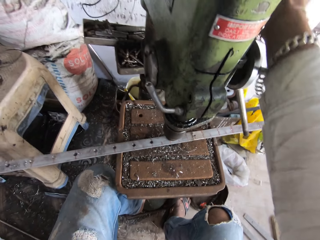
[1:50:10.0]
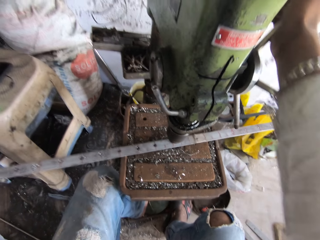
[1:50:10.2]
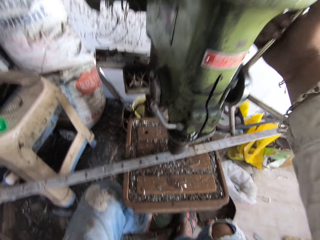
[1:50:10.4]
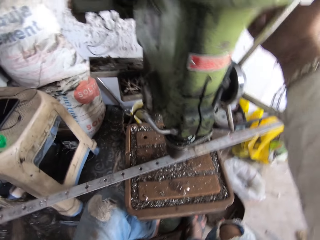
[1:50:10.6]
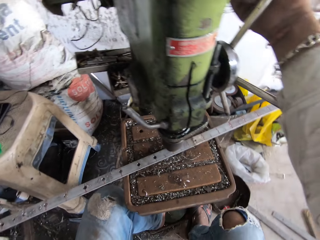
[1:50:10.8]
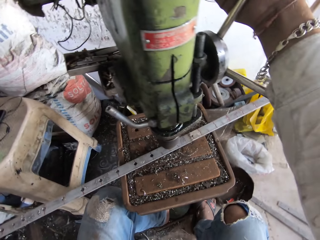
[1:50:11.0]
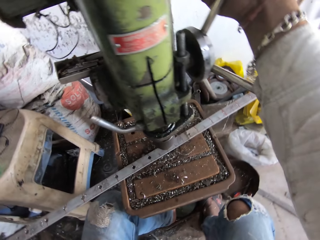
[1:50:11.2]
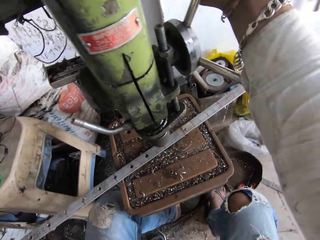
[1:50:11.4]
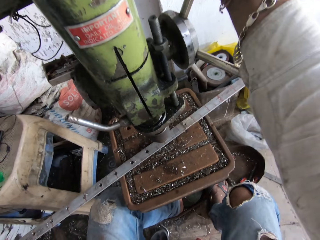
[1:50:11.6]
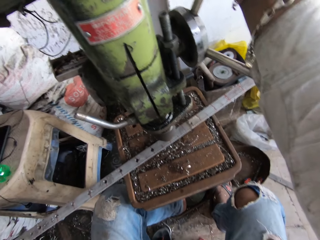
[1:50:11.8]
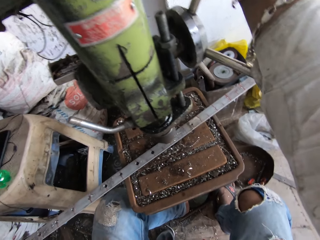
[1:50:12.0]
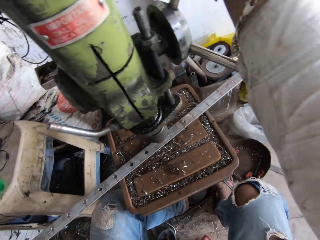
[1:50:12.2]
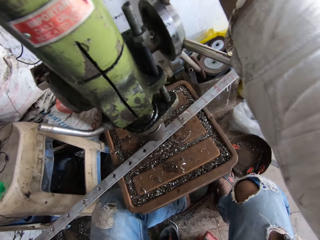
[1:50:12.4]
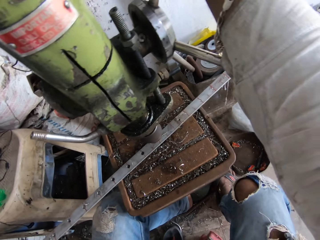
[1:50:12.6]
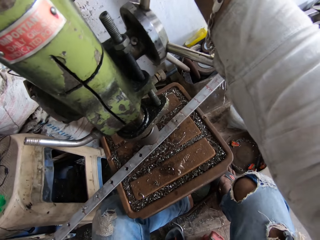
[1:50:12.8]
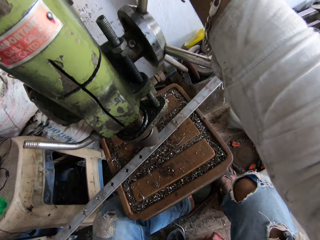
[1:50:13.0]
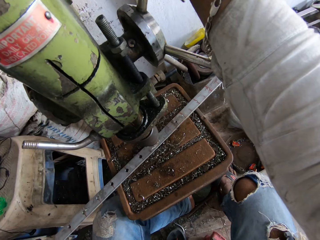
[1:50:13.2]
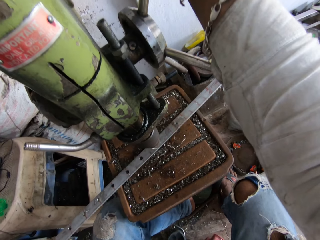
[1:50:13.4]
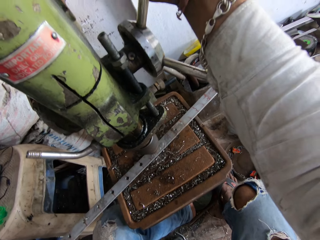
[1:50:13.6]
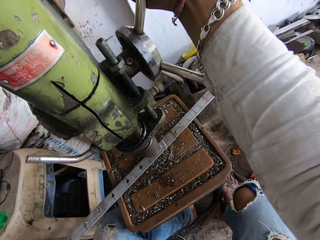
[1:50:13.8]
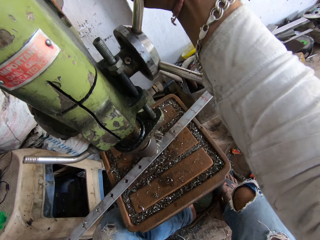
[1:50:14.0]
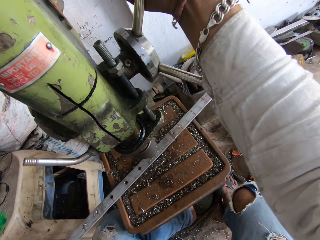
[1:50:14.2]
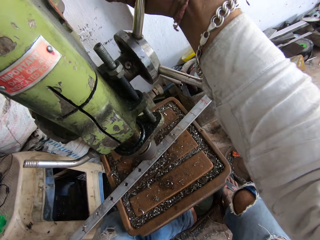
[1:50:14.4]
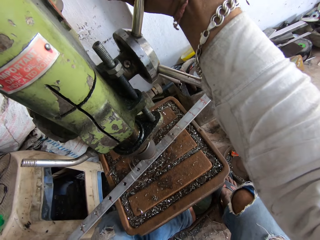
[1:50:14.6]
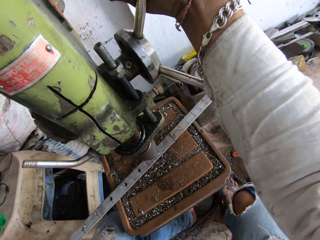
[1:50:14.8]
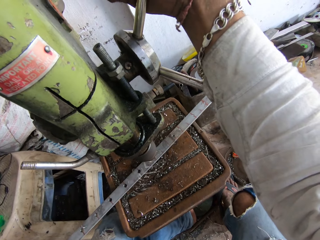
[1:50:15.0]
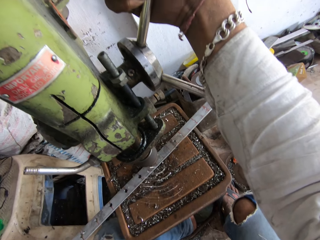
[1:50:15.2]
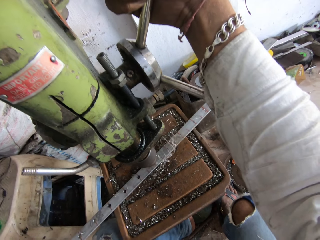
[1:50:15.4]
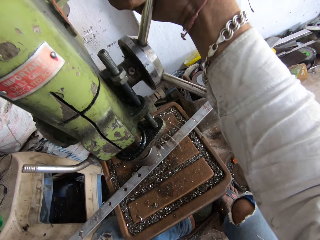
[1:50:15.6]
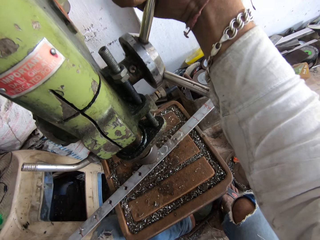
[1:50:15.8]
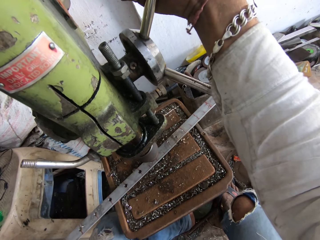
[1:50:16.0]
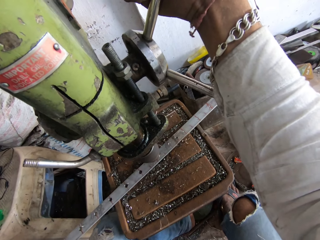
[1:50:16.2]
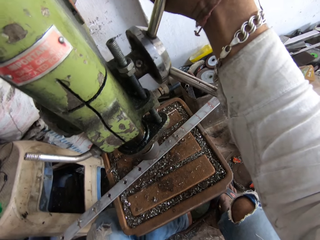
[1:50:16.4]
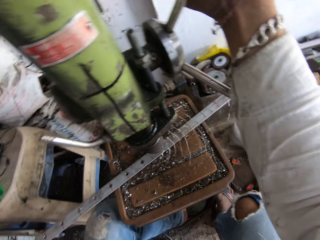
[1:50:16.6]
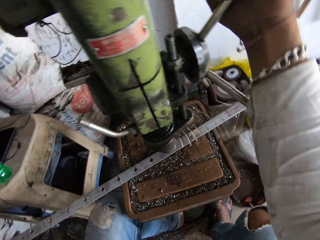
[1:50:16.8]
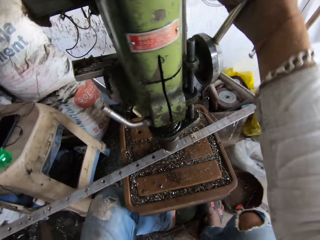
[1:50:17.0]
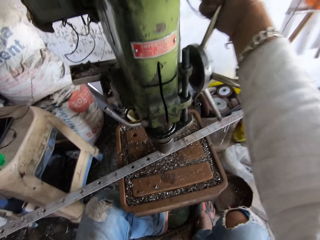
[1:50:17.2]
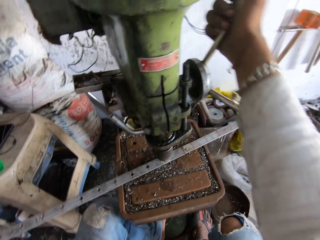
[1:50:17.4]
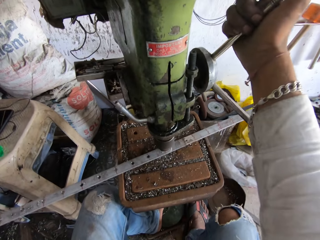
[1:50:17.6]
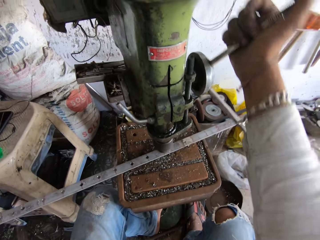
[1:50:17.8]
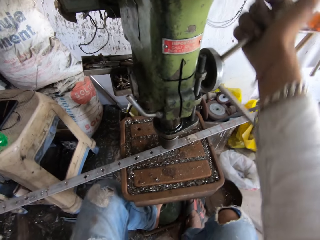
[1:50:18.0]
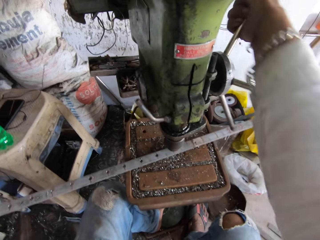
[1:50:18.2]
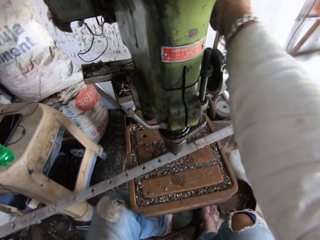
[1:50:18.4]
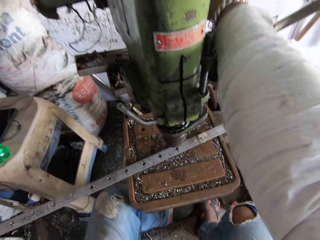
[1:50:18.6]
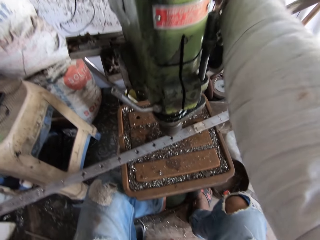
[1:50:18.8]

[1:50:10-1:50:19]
The camera wearer adjusts the drilling machine. They rotate the handle of the sheet metal punching machine. They drill a hole in a metal with the sheet metal punching machine.

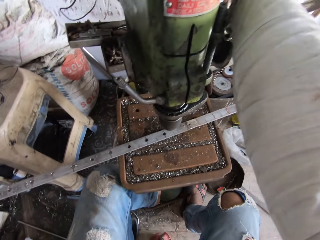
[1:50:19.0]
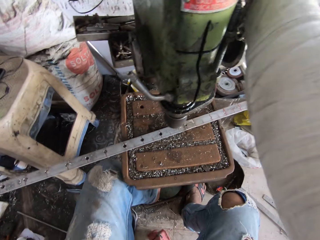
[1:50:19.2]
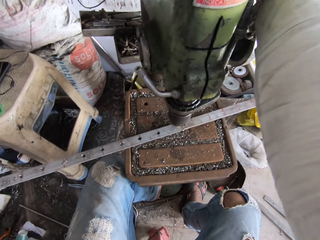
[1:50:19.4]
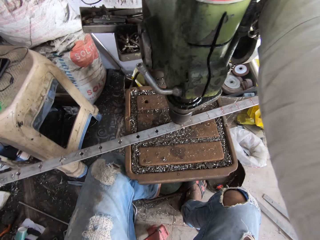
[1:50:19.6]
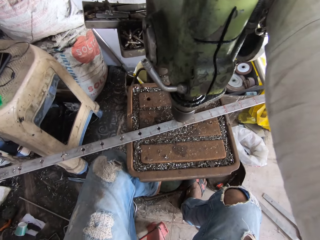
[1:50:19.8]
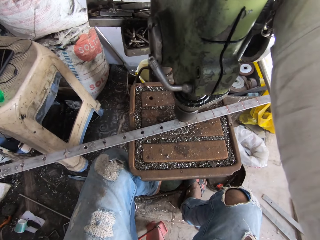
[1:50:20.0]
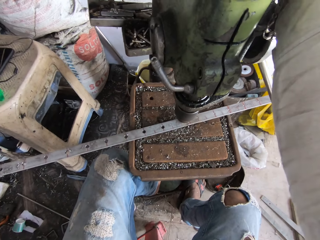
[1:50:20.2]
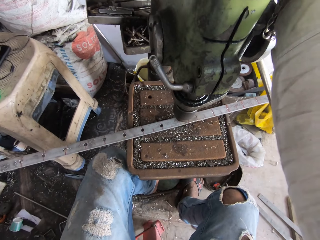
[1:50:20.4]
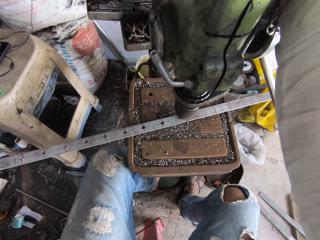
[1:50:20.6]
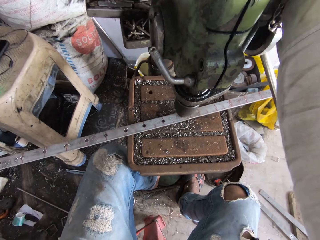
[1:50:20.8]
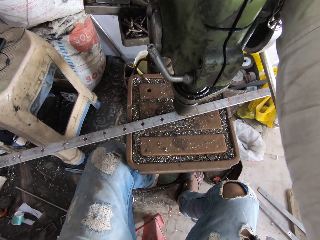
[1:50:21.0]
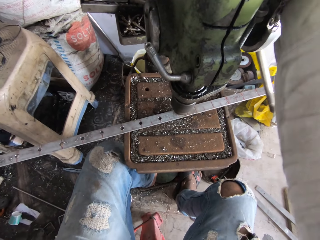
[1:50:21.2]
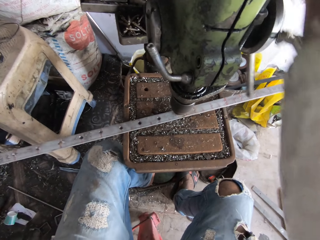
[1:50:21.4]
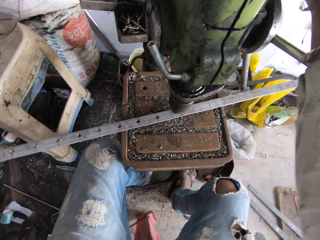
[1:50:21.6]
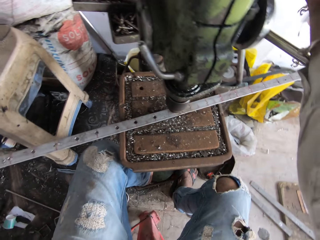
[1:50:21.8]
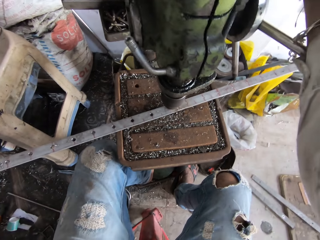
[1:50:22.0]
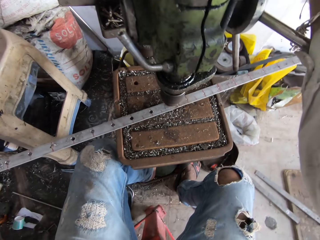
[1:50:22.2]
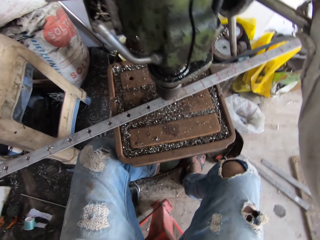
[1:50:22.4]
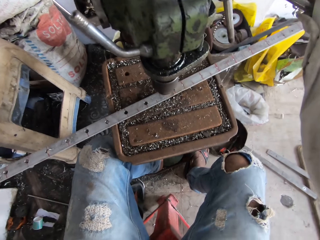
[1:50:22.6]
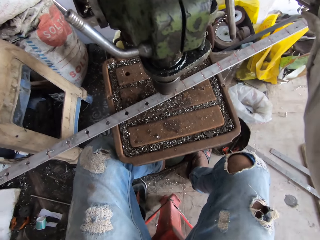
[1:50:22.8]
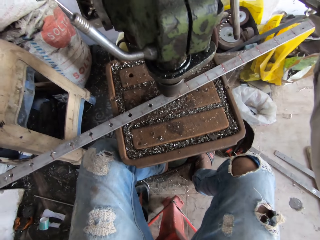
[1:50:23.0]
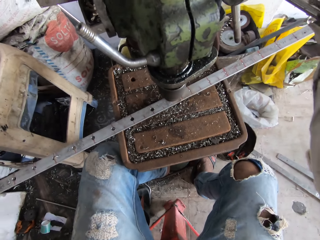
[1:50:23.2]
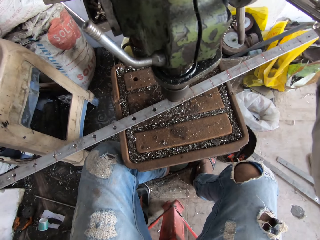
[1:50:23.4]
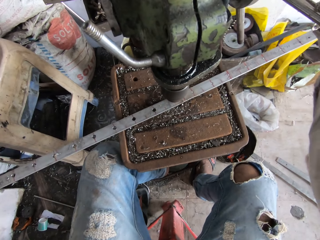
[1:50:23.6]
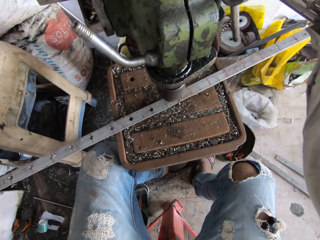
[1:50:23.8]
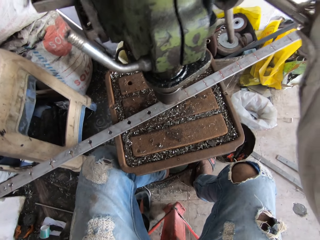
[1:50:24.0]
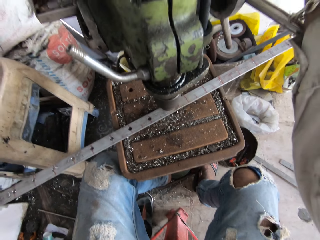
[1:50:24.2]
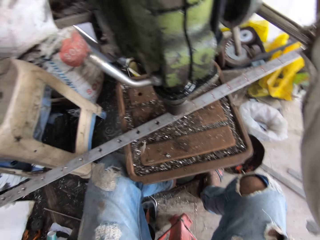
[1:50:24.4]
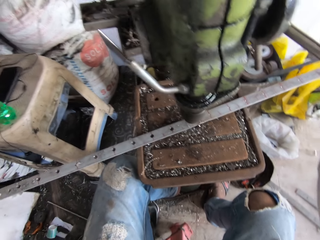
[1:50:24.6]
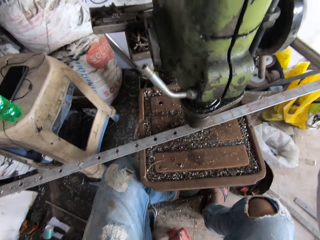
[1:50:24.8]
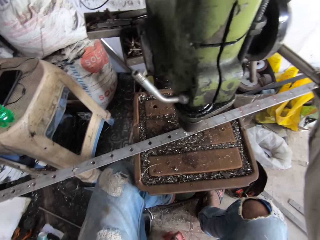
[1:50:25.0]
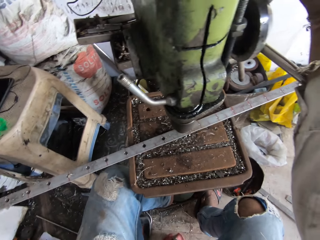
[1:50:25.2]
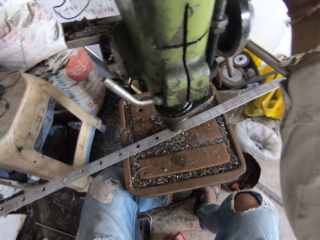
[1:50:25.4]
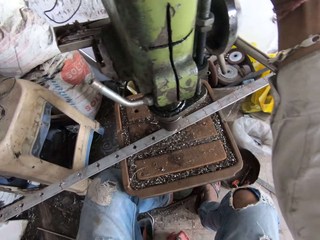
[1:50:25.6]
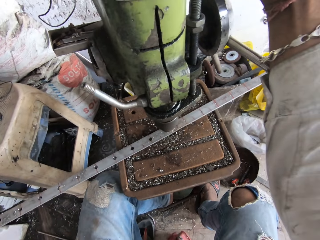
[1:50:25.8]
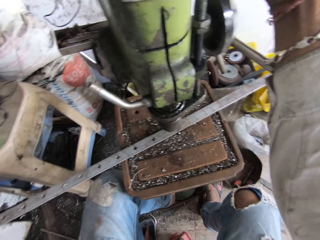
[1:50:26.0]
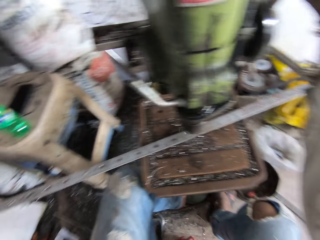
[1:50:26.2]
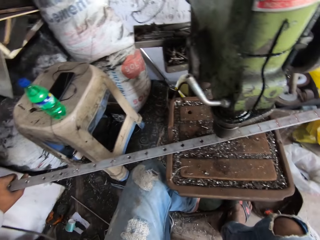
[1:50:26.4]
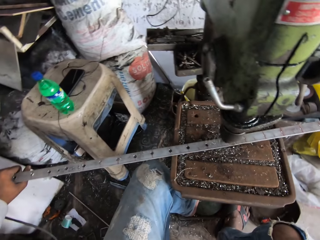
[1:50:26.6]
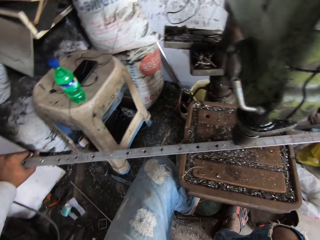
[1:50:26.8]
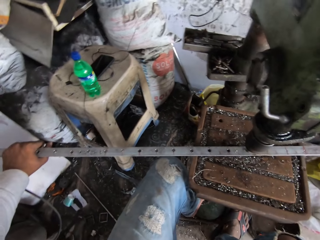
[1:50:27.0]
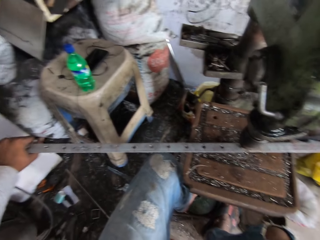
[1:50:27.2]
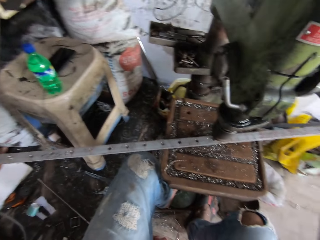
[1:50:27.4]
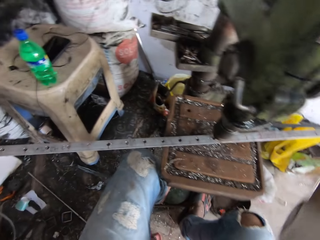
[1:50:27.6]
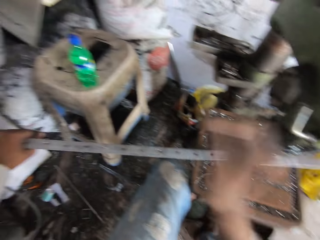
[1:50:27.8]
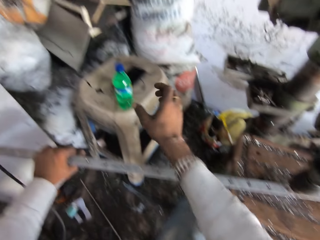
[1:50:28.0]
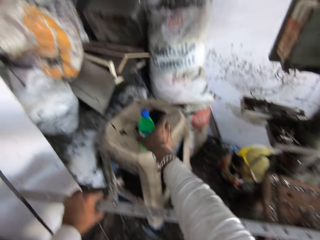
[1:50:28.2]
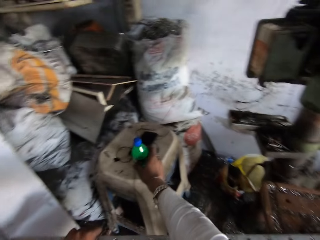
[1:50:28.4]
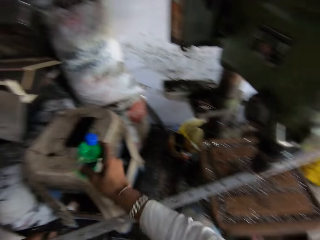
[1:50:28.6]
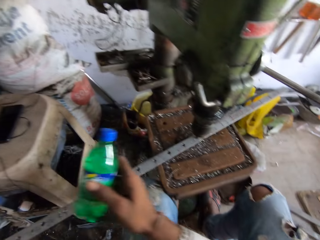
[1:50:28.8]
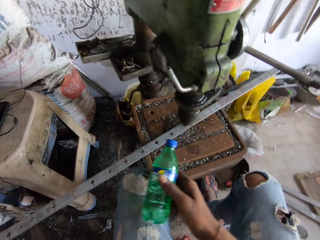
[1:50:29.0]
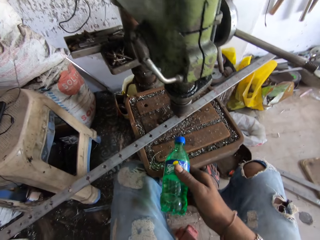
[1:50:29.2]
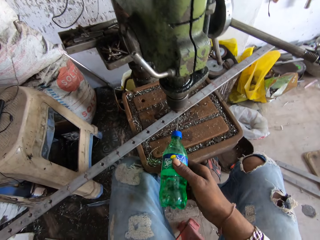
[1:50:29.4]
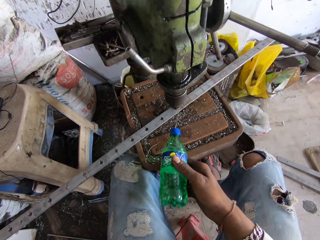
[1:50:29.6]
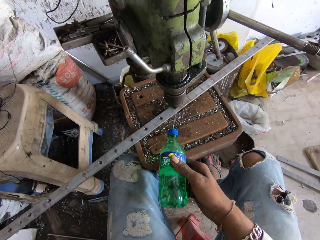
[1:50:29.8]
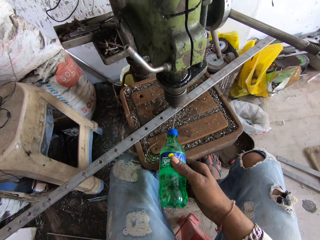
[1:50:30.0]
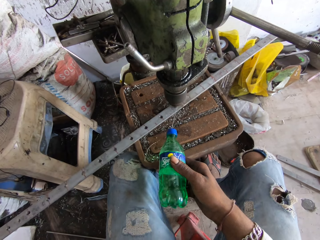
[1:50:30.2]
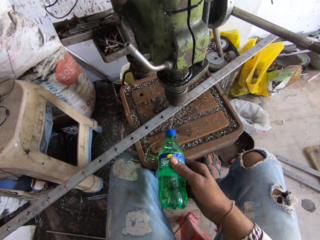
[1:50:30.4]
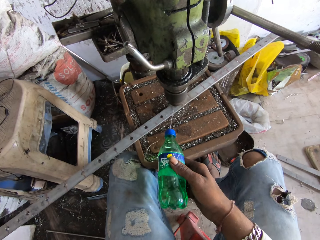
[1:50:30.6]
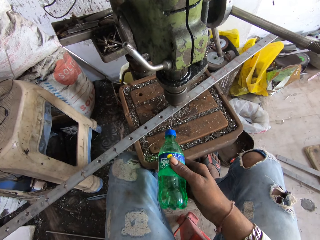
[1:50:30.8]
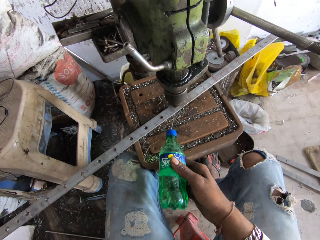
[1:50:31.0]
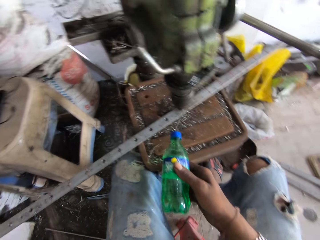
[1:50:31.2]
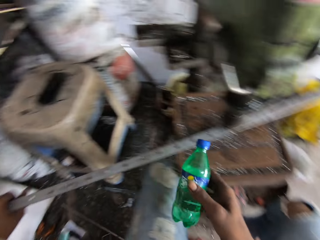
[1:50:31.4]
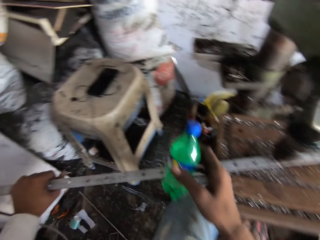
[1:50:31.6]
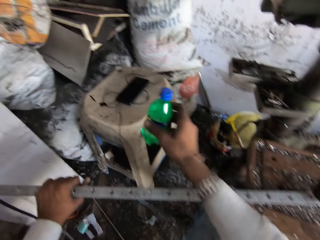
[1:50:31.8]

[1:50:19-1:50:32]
The camera wearer moves the metal sheet. They adjust the drilling machine. They rotate the handle of the sheet metal punching machine. They drill a hole in the metal with the sheet metal punching machine. They drill a hole in the metal. They take a water bottle. They drill a hole in the metal. They pour water to the metal sheet.
